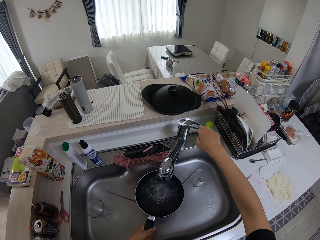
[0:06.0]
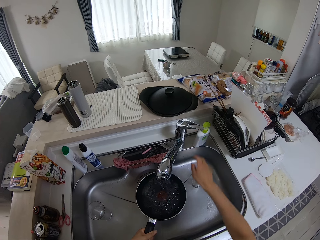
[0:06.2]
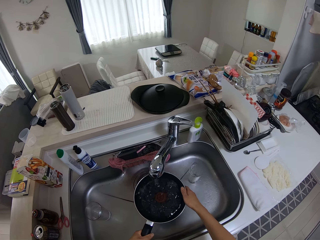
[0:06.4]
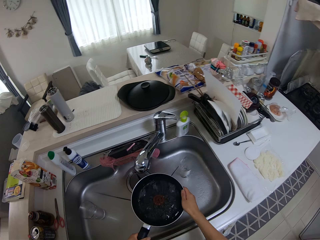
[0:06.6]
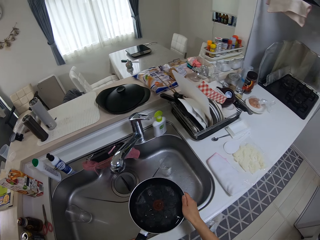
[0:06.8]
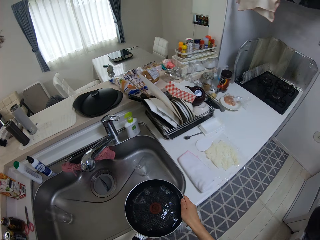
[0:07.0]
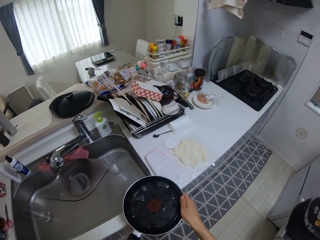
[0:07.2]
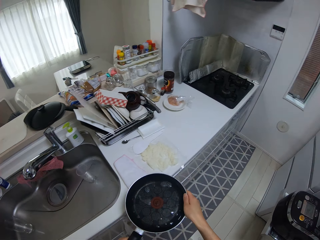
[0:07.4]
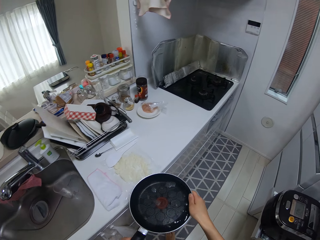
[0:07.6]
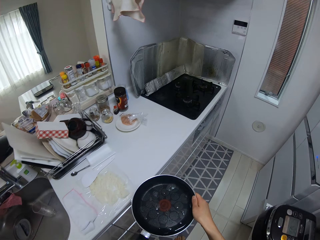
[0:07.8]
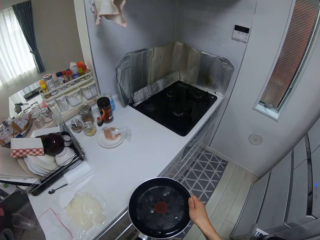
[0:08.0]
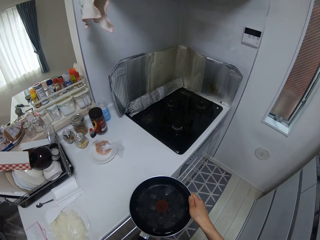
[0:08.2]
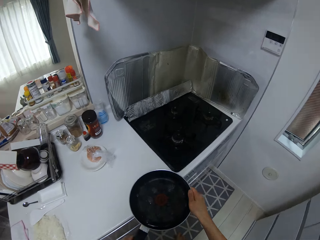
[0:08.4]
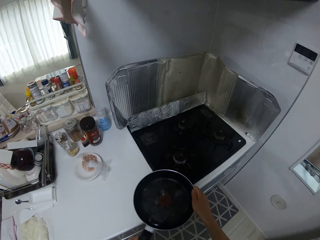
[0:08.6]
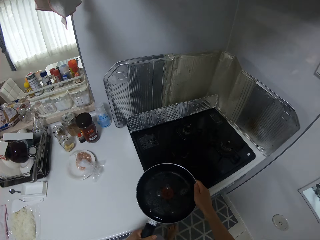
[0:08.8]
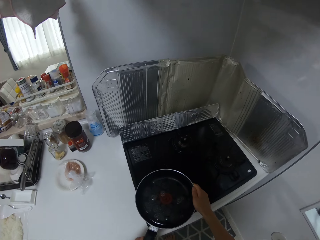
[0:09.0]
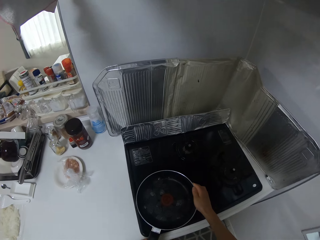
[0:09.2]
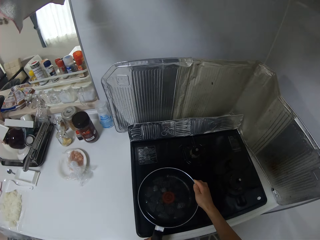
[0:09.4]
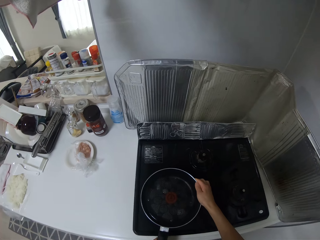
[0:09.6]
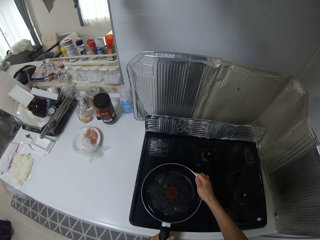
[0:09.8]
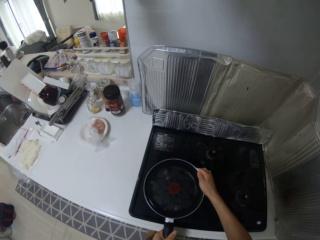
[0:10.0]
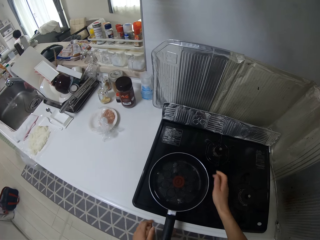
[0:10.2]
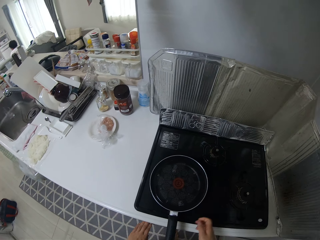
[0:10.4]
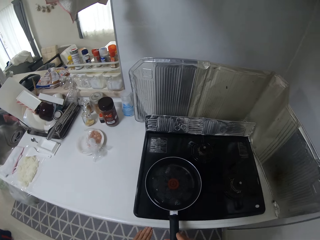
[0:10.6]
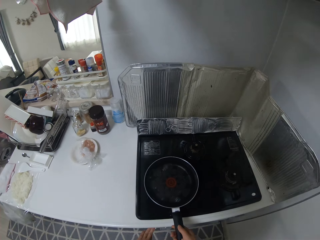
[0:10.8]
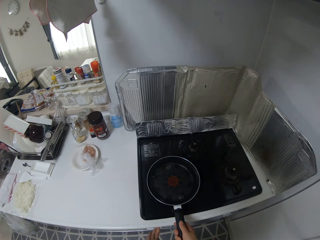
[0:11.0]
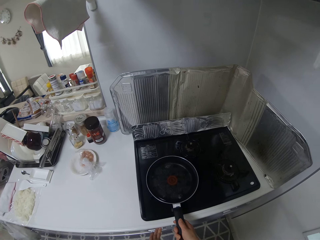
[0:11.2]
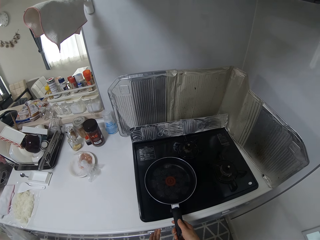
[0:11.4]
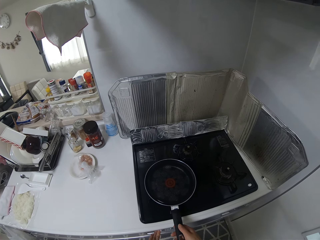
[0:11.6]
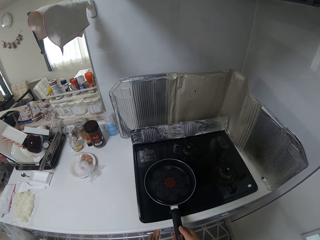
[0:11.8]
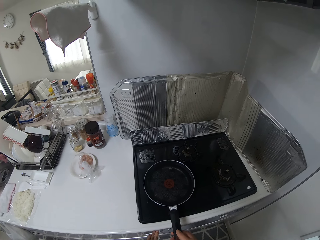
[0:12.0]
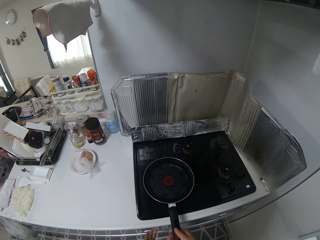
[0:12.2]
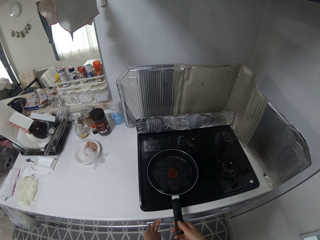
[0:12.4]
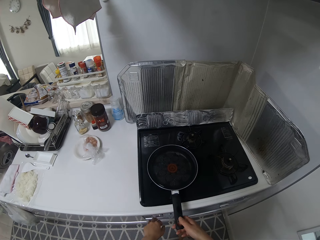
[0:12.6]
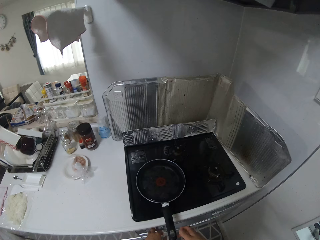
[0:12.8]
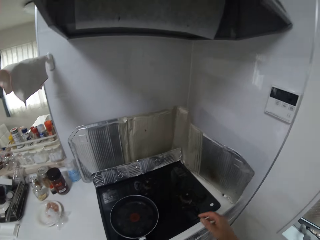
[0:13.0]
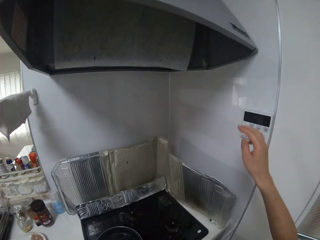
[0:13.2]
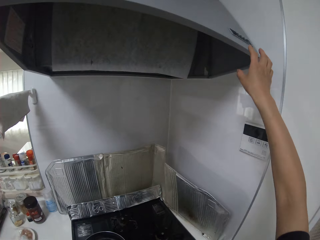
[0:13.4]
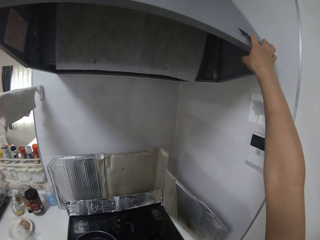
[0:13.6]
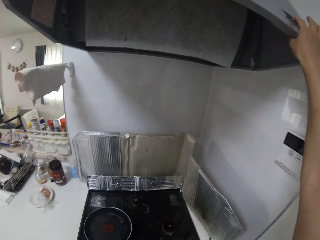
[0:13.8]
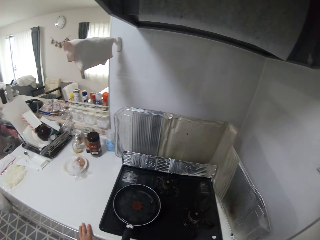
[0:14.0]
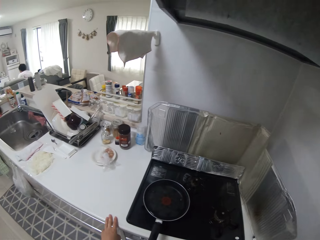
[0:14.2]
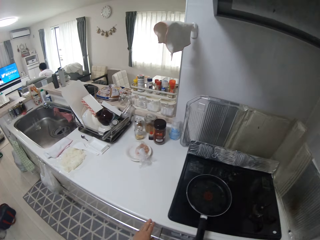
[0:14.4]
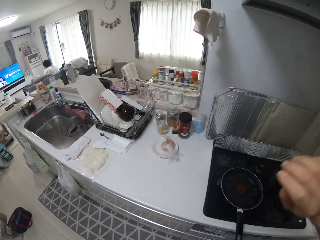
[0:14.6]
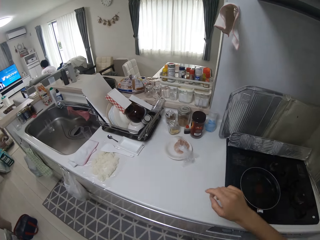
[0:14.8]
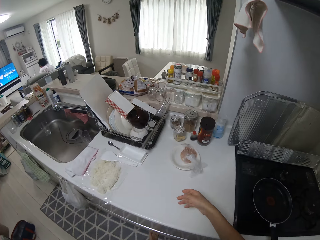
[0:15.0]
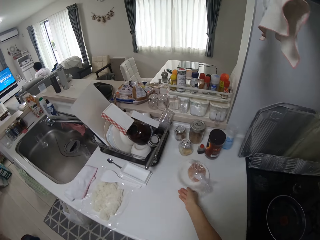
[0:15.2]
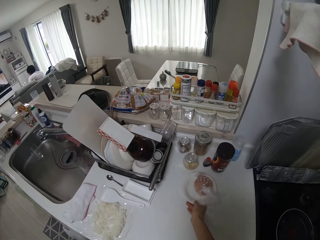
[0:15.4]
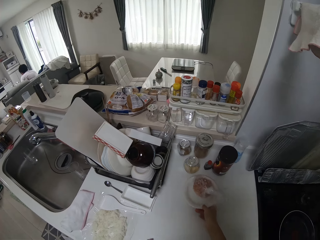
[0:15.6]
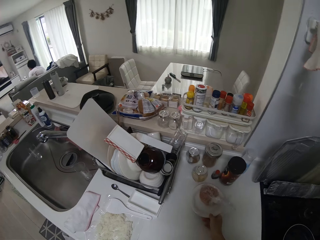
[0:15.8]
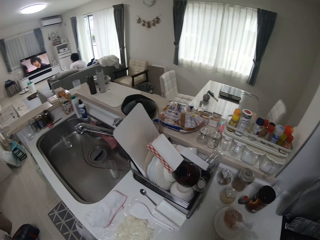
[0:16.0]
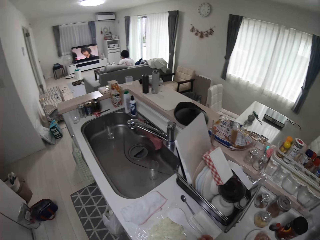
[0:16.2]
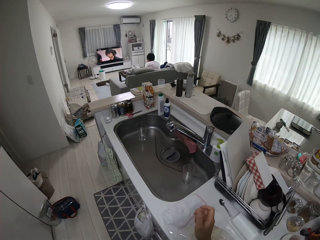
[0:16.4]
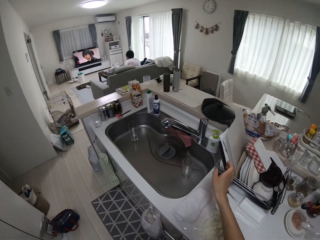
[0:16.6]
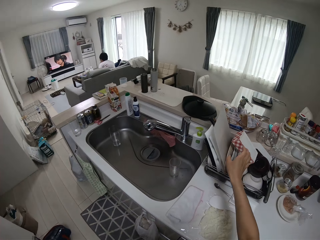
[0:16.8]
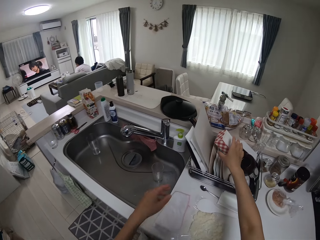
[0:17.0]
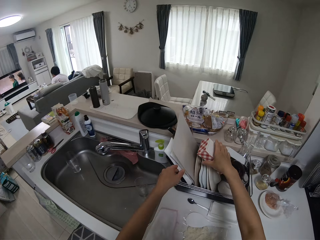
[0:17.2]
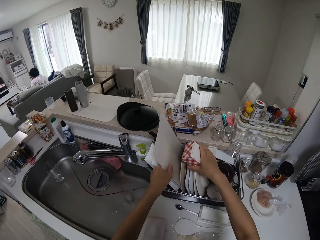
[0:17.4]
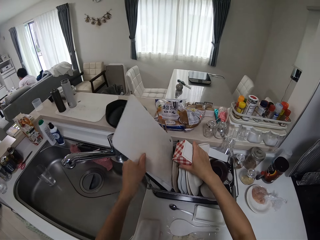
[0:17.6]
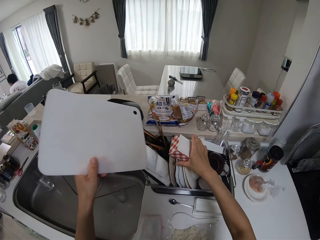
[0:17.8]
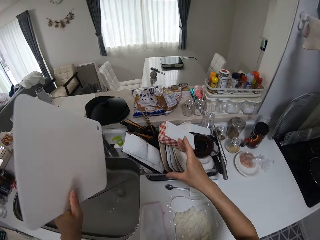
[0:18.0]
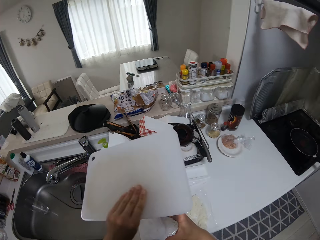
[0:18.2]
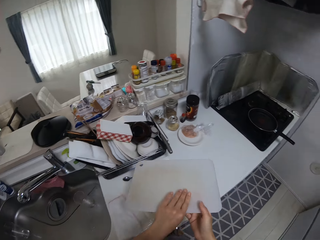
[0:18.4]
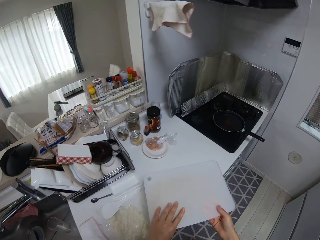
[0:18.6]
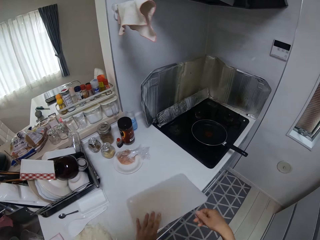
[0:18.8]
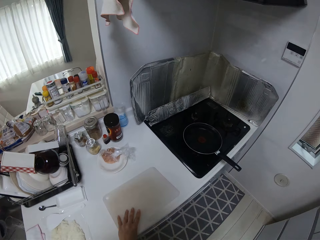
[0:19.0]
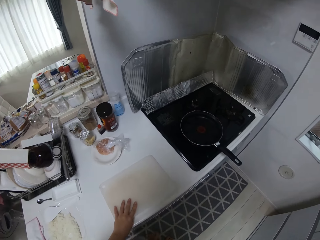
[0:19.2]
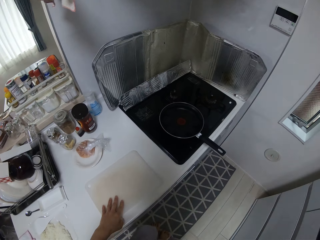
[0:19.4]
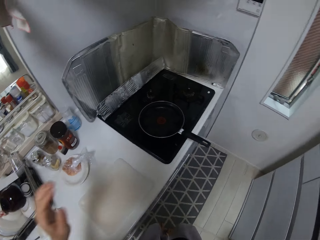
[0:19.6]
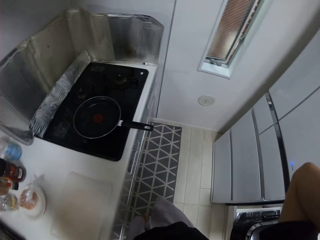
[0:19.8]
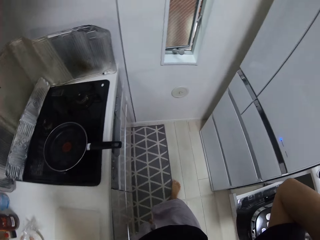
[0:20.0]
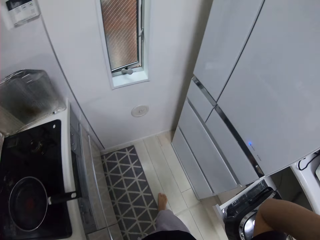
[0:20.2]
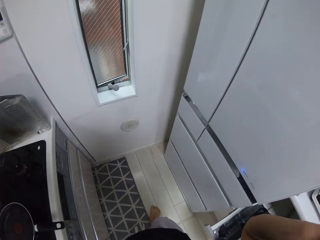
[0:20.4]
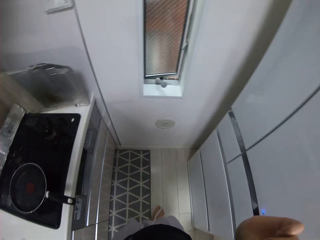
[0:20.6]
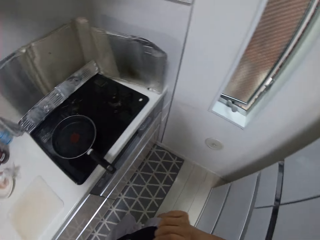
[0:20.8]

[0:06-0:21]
The camera wearer closes the water tap. She holds the frying pan with her hands. She walks around the kitchen. She places the frying pan on the gas cooker. She adjusts a knob on the cooker. She lights the gas cooker. She presses a button on the range hood. She walks around the kitchen. She adjusts a meat plate on the kitchen surface. She holds a box with her right hand. She picks up a cutting mat from a rack. She drops the cutting mat on the kitchen surface. She holds the camera.

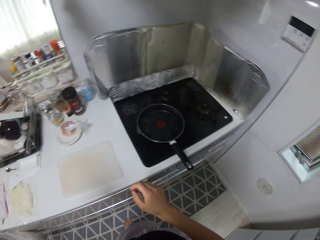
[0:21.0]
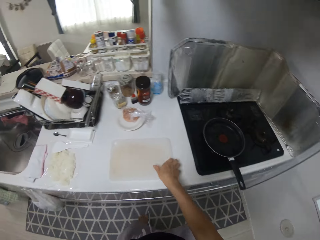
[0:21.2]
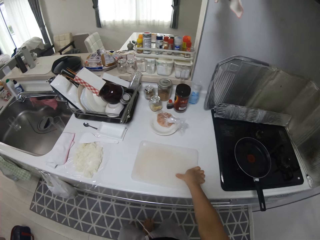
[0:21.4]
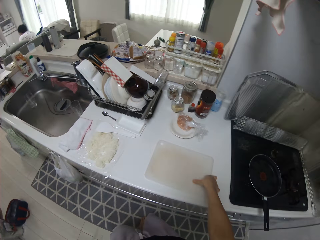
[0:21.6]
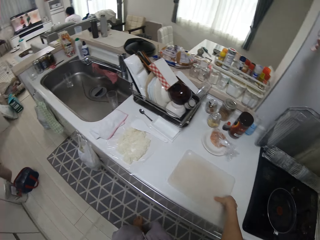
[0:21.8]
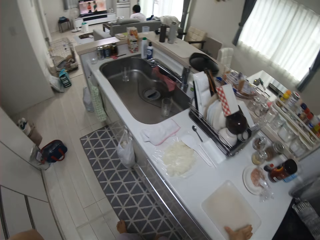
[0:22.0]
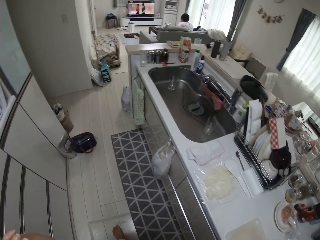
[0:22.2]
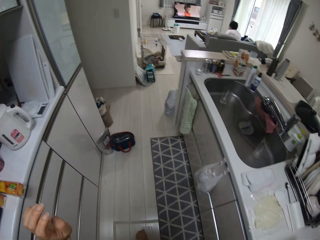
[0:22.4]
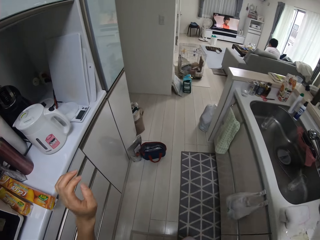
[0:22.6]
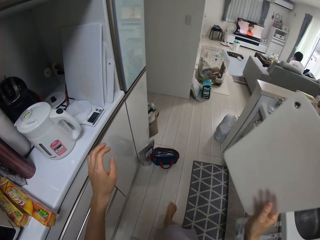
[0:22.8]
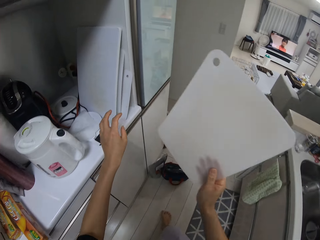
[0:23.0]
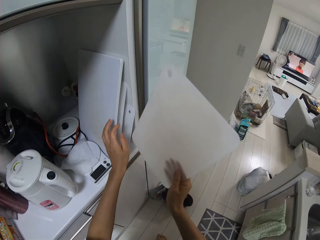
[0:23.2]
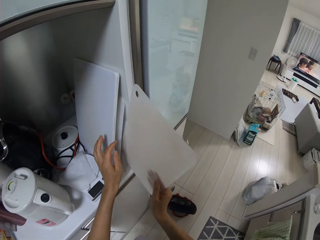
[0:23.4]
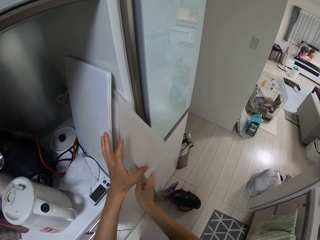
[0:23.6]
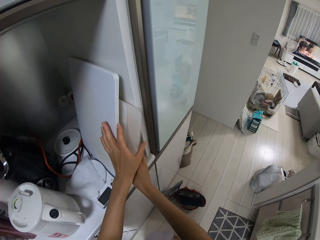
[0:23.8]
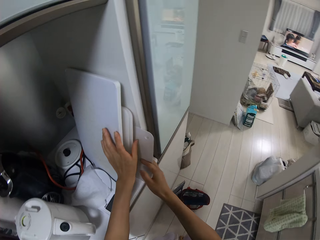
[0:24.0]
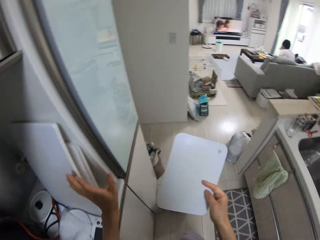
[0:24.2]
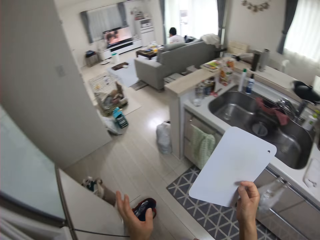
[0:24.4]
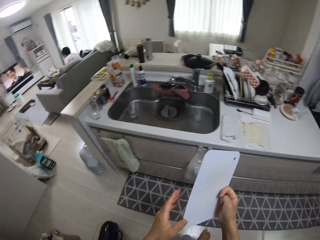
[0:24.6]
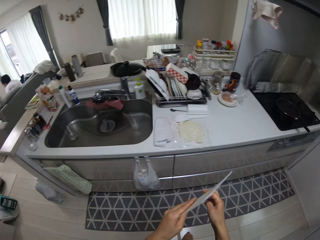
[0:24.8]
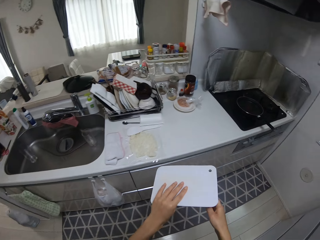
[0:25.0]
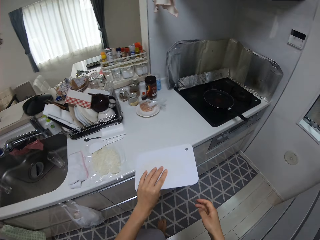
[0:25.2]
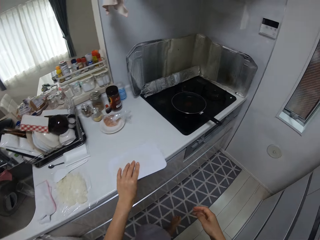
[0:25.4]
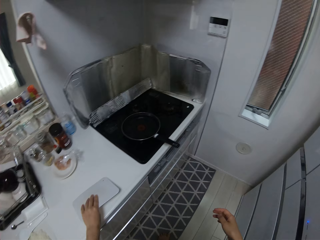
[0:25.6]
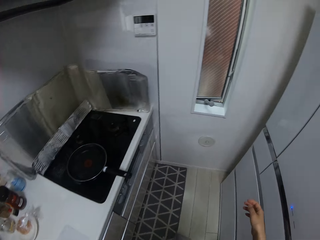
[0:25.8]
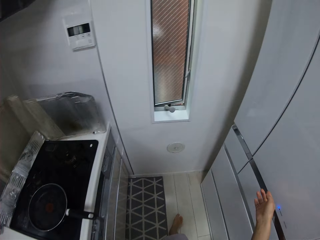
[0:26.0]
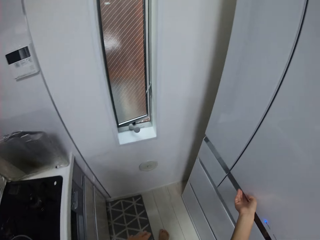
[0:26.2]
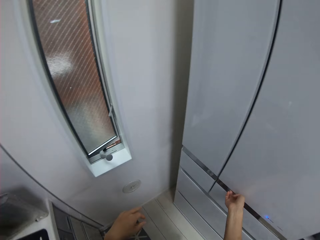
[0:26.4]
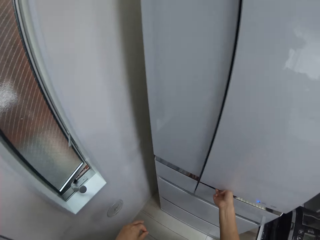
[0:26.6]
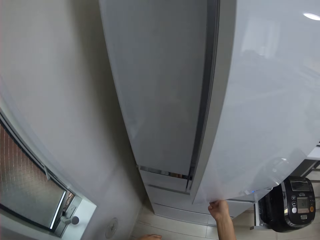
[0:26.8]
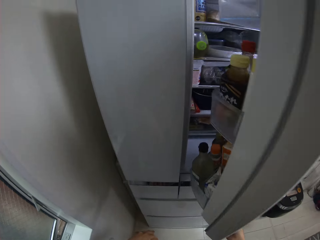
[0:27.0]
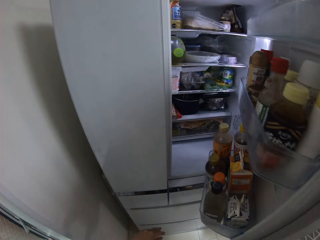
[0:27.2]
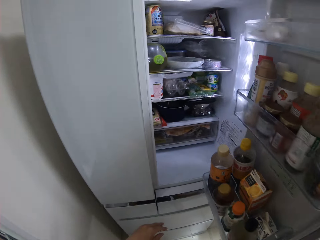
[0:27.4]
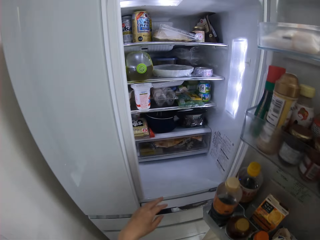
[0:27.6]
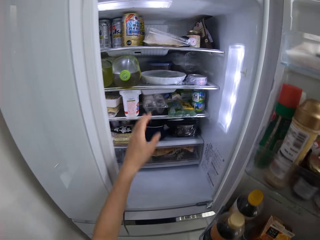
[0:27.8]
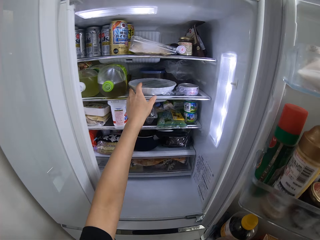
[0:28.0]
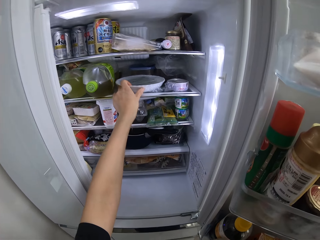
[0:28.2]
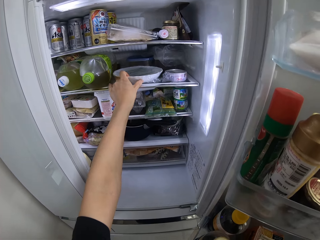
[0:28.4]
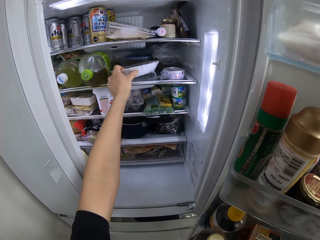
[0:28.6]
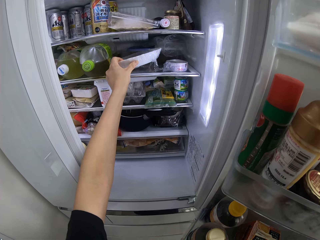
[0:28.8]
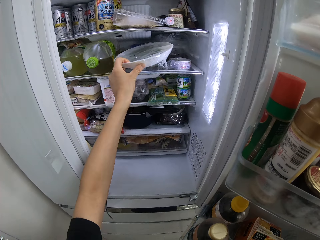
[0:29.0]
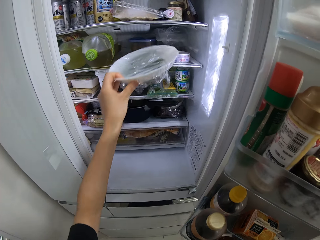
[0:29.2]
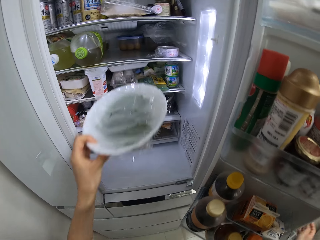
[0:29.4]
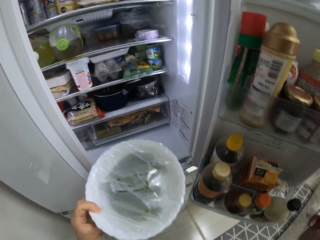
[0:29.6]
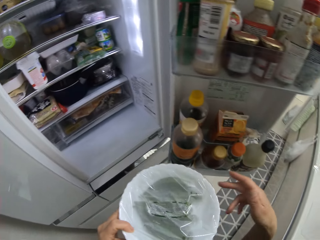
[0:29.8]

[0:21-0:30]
The camera wearer picks up the cutting mat from the kitchen surface. She drops the cutting mat on the kitchen shelf in the cabinet. She picks up another cutting mat with her right hand. She drops the cutting mat on the kitchen surface. She turns around. She opens the fridge with her right hand. She picks up a plate of okra from the fridge.
